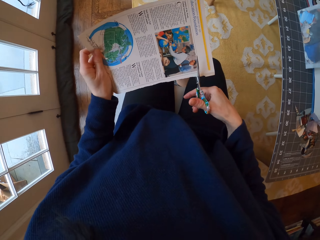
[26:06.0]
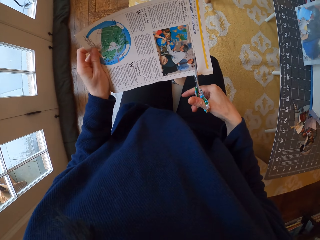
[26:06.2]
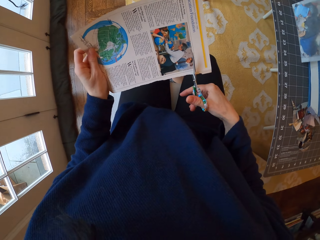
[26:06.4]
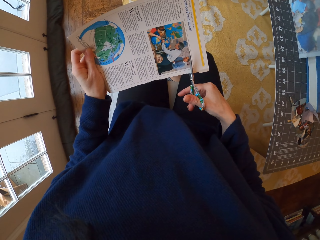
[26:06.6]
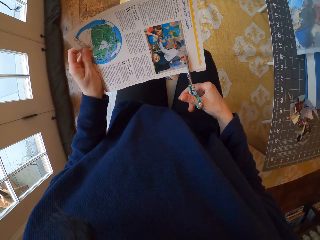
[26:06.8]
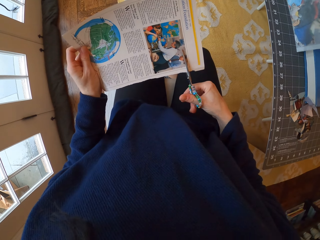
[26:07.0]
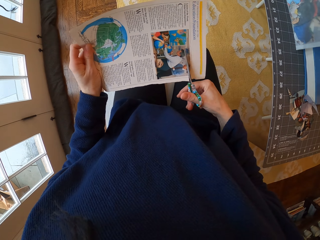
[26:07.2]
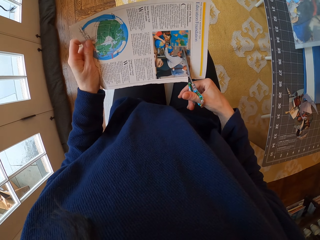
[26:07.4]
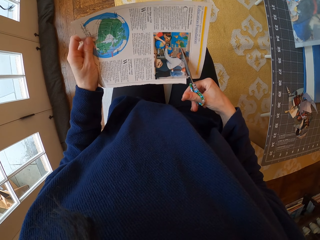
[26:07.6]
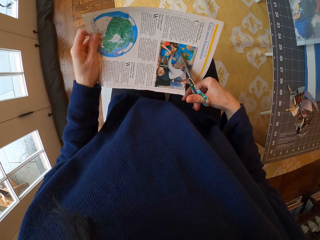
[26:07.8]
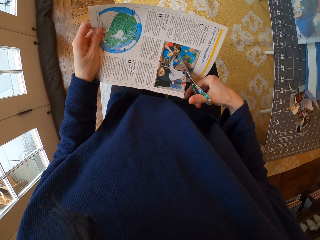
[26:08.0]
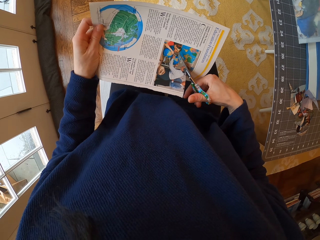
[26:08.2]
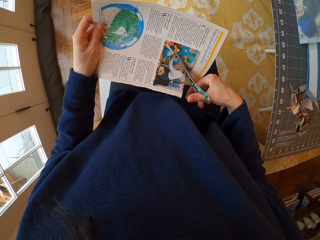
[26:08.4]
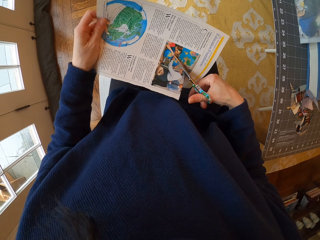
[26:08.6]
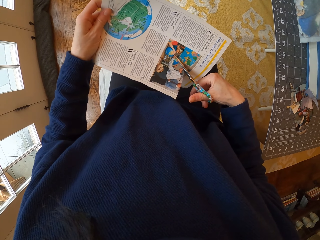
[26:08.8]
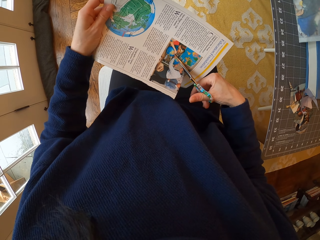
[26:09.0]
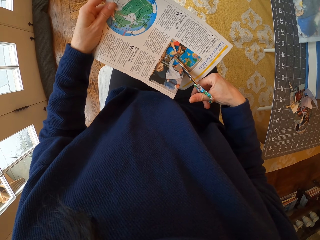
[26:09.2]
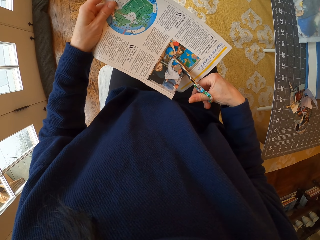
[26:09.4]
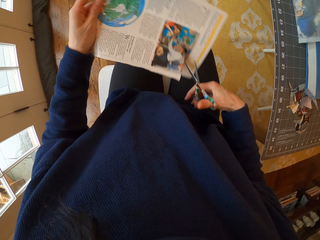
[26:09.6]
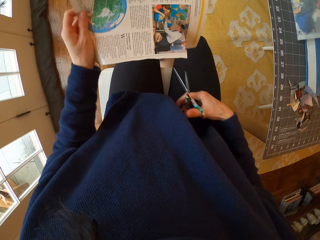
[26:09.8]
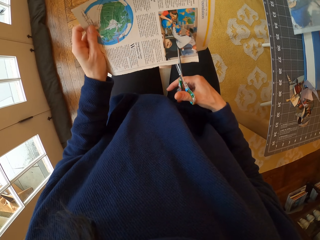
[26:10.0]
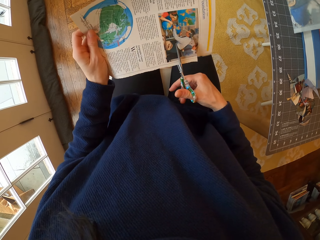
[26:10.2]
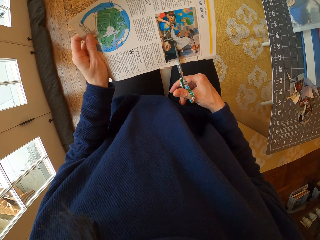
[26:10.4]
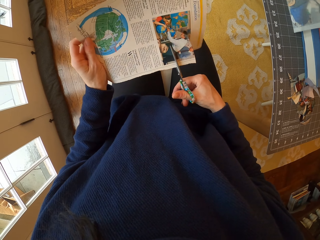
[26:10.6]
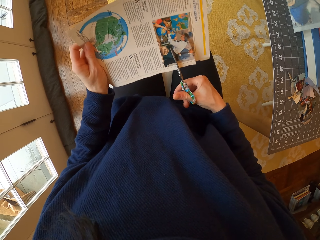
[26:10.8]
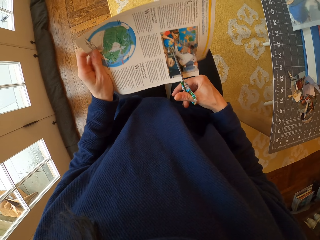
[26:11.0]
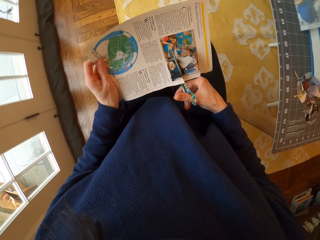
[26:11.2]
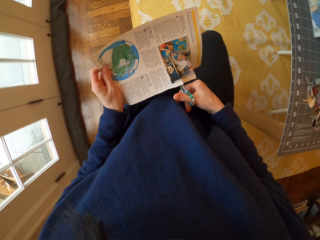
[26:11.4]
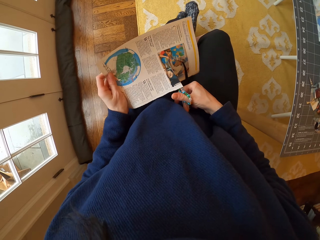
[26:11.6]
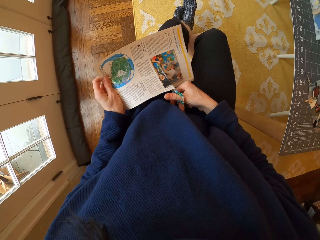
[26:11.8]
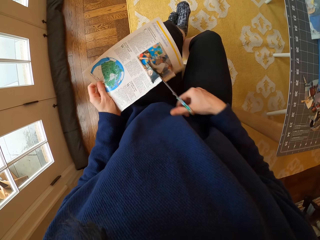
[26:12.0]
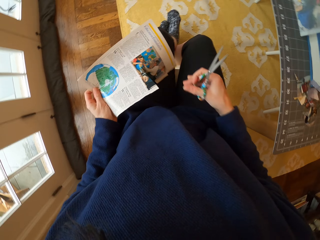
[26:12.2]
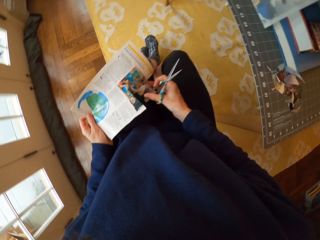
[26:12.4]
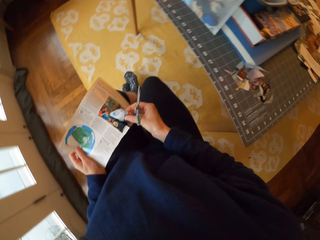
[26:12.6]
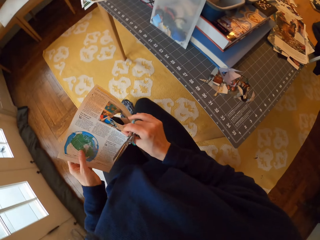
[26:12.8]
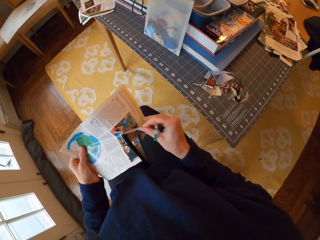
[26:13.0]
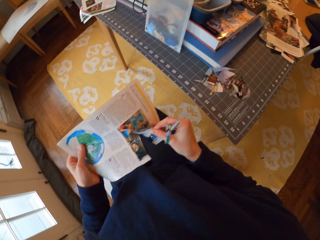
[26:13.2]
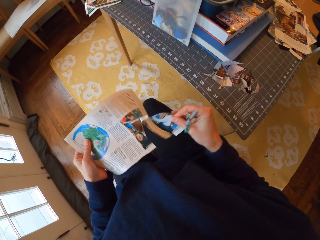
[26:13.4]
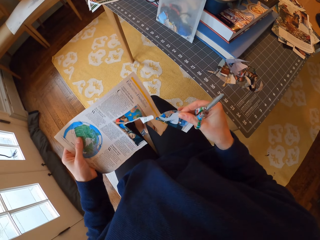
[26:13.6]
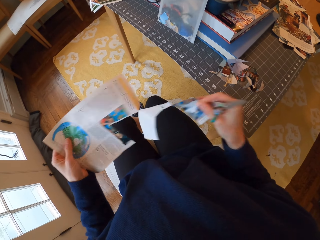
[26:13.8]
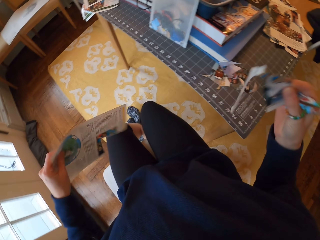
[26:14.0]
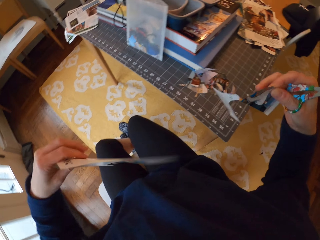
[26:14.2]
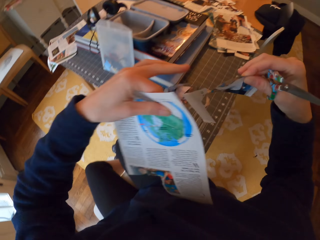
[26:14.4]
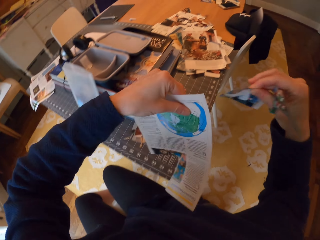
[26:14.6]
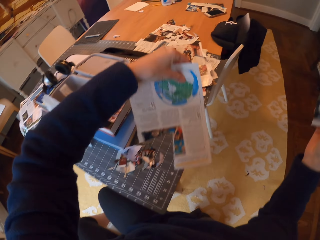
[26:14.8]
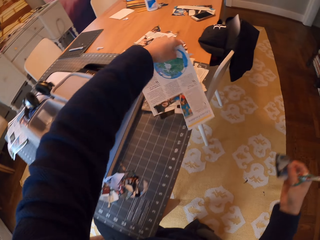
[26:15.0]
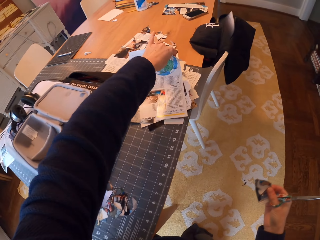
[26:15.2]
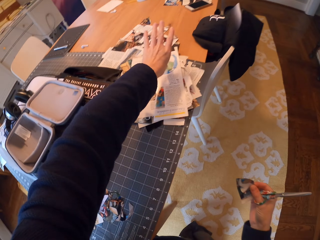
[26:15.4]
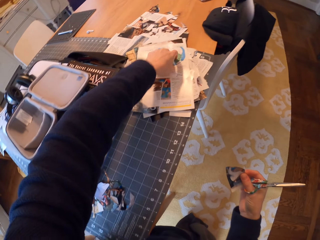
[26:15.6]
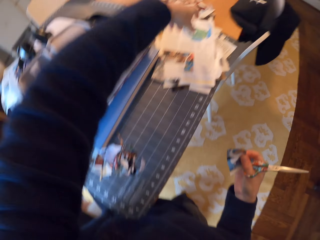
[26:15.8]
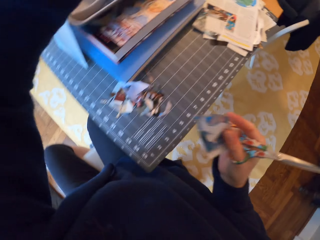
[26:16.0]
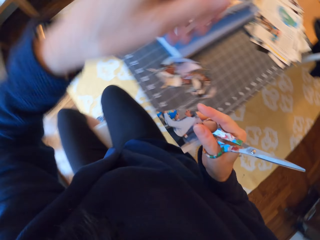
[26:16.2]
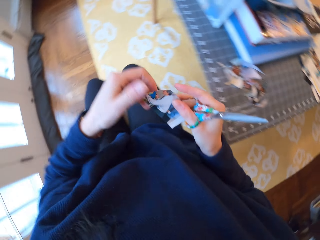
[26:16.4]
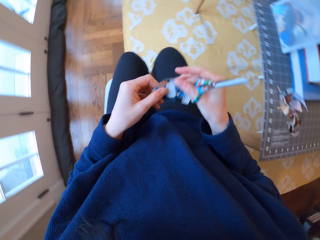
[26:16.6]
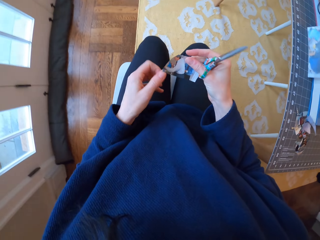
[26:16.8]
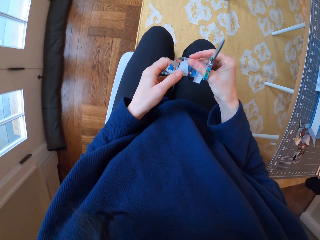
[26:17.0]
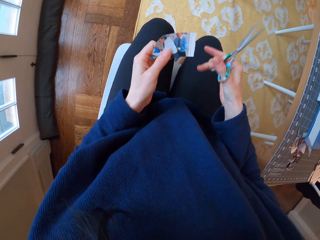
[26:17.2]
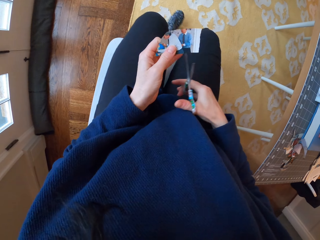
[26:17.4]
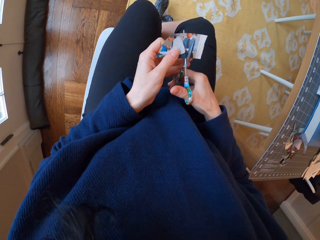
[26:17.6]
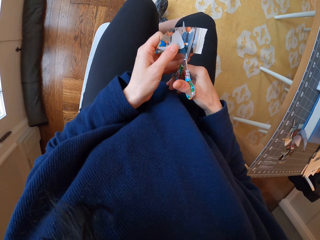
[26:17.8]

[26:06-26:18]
The camera wearer cuts the paper with the scissors. She tears the paper. She tears the piece of paper. She puts the paper on the table. She passes the piece of paper to the left hand. She adjusts the paper. She moves her leg.

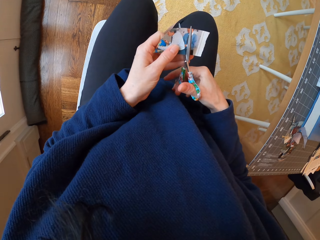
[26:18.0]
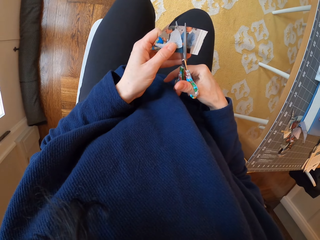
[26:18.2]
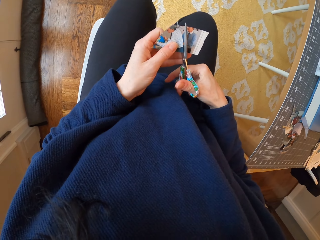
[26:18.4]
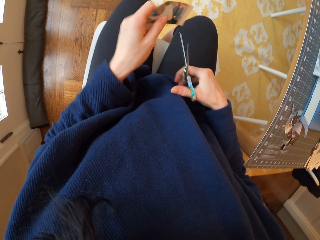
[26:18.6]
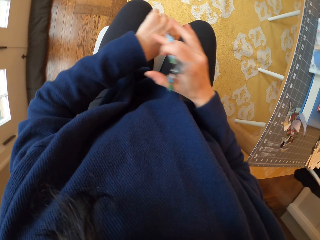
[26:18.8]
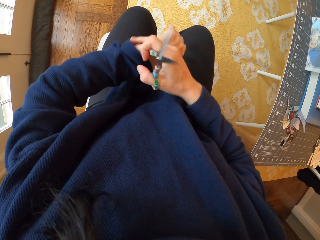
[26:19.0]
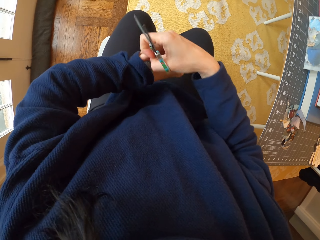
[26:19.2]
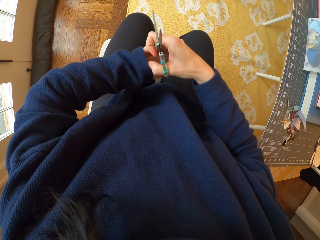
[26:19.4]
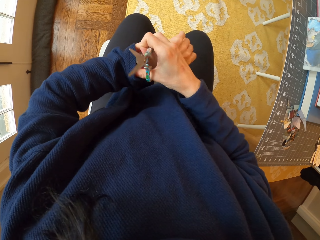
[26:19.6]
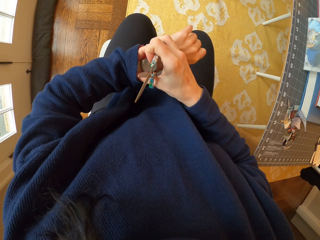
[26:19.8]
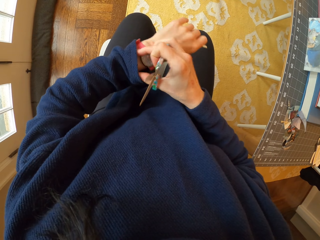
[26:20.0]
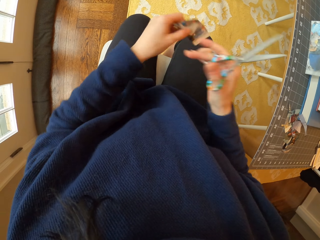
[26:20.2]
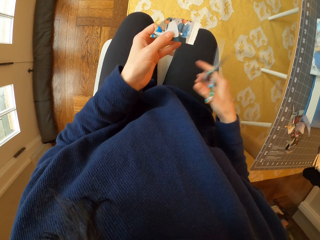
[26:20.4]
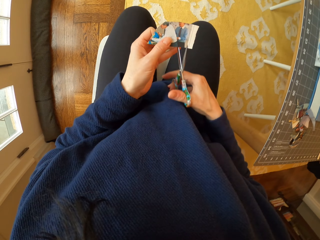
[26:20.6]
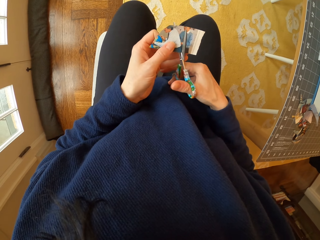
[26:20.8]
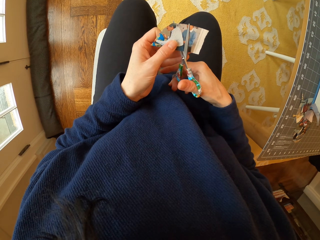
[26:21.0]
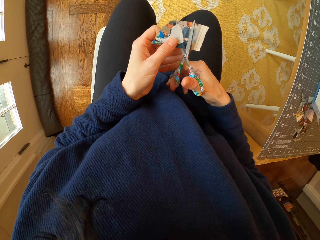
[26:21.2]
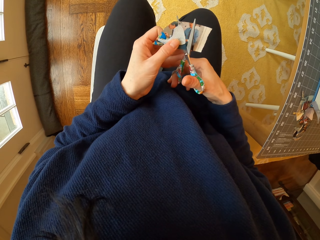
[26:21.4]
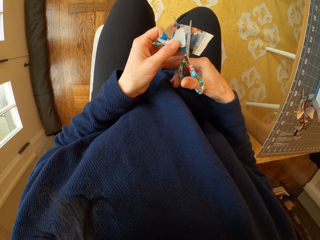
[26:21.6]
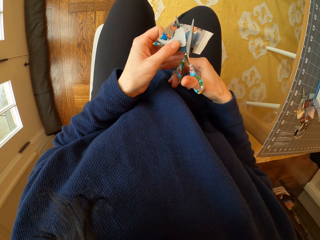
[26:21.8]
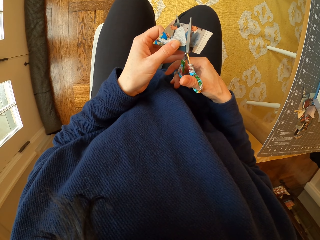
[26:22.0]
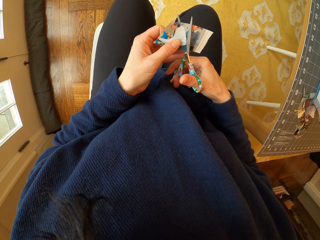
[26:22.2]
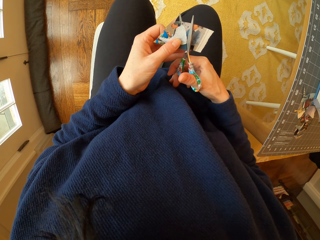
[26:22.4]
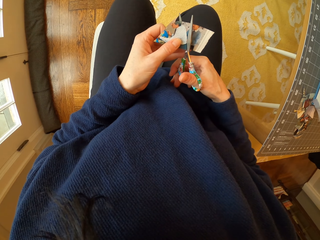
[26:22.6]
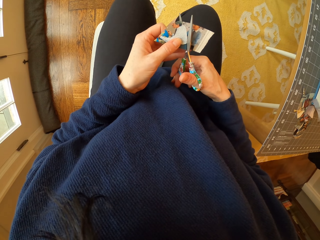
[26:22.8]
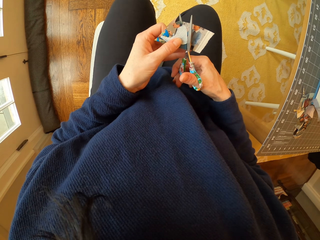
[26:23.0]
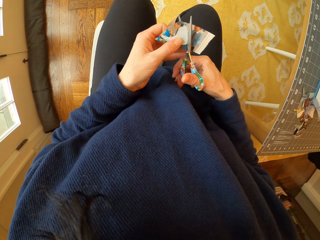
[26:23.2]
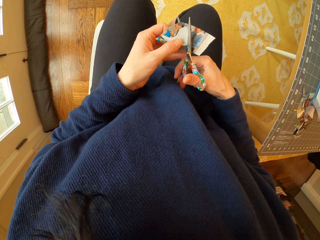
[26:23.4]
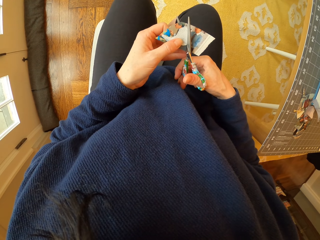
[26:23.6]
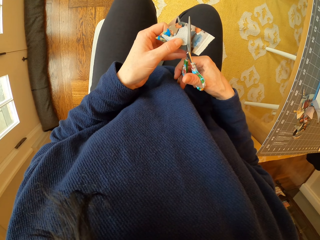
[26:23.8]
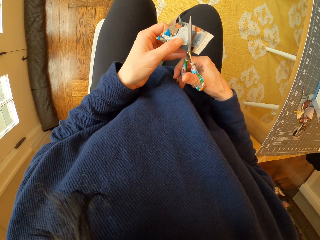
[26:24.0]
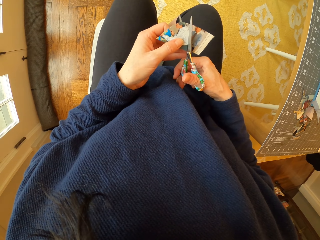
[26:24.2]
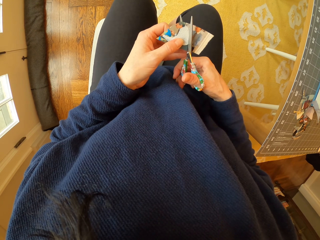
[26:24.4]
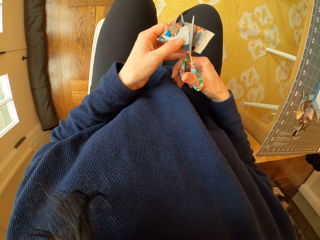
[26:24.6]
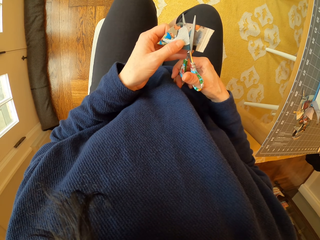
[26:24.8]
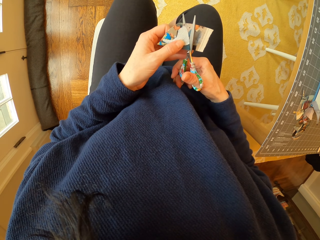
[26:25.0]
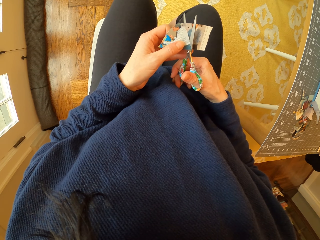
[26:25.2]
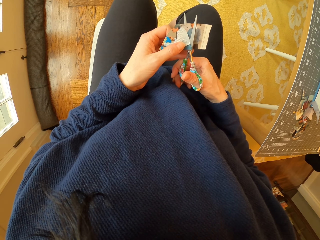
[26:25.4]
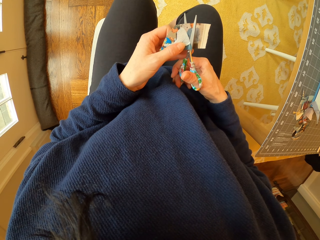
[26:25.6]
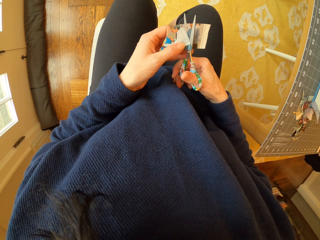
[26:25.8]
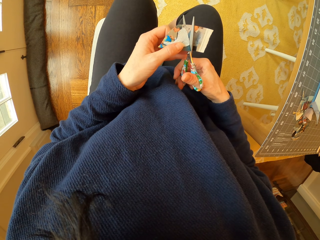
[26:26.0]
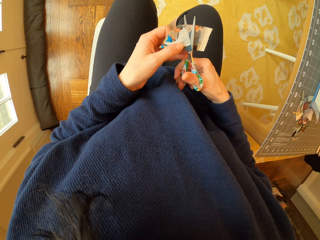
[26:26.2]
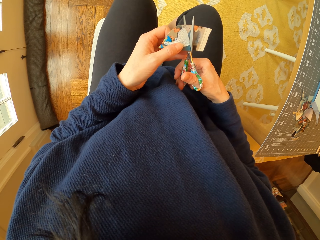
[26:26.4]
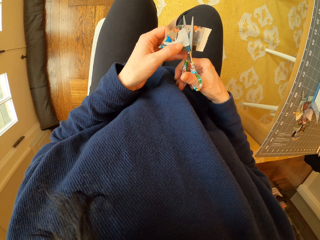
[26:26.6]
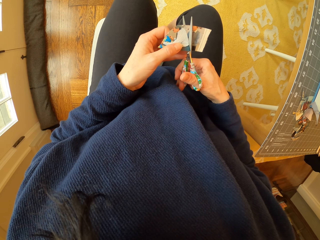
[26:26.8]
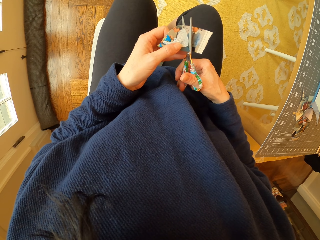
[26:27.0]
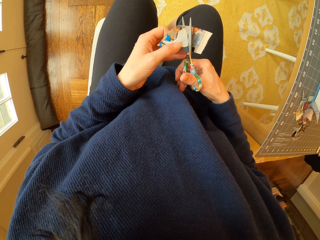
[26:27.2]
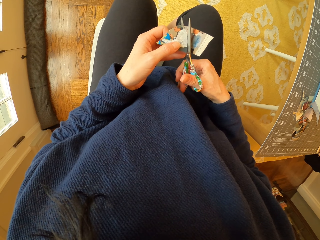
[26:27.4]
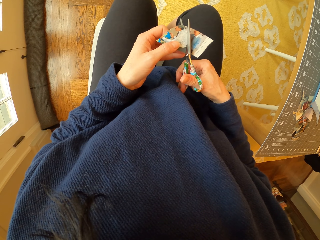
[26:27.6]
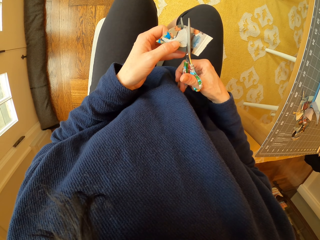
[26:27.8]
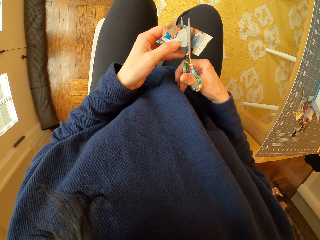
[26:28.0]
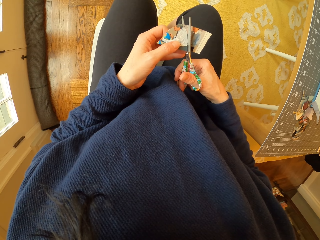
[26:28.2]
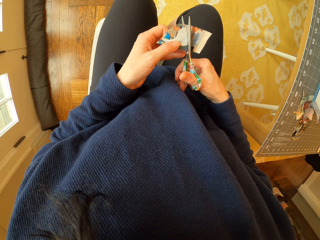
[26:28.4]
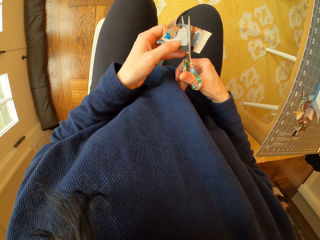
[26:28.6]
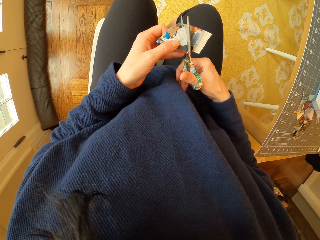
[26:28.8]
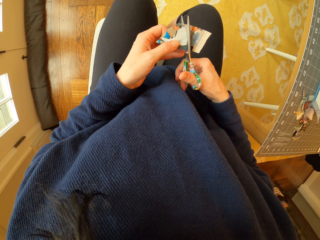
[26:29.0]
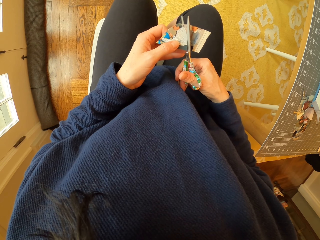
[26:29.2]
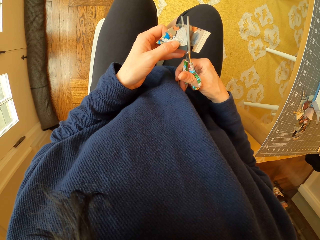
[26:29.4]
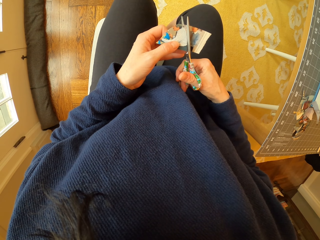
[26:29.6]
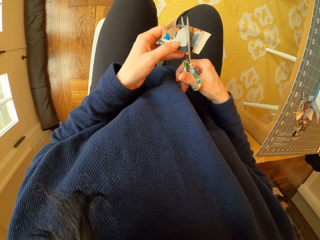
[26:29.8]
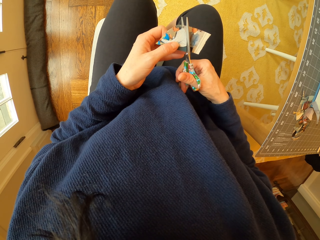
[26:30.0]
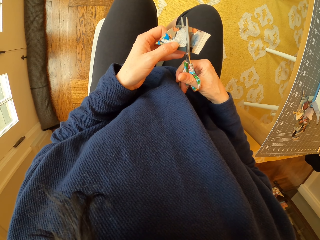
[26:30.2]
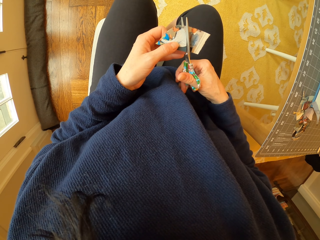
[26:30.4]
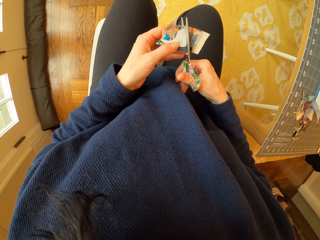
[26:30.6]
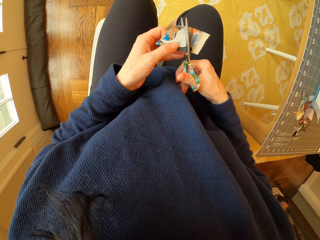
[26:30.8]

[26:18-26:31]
The camera wearer cuts the piece of paper with the scissors. She checks the time on her watch. She moves the wrist watch. She cuts the piece of paper with the scissors.
